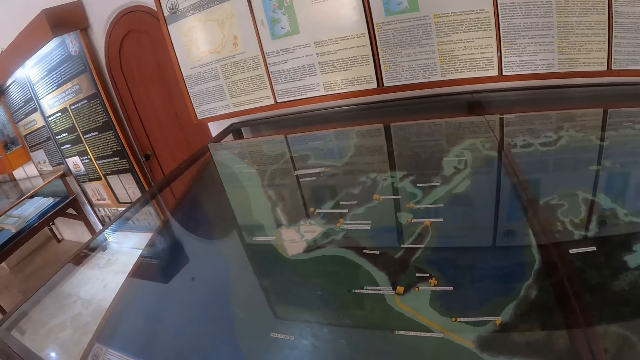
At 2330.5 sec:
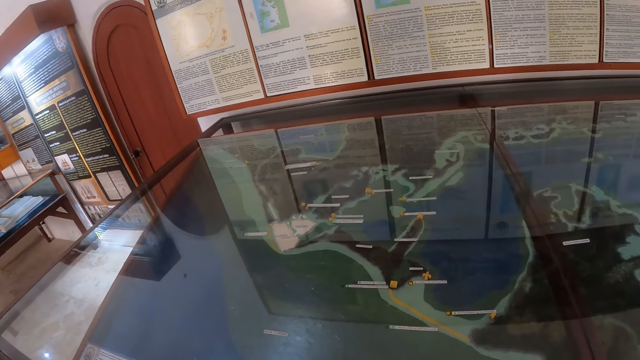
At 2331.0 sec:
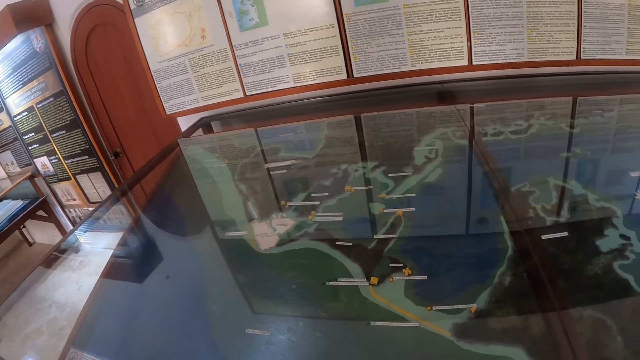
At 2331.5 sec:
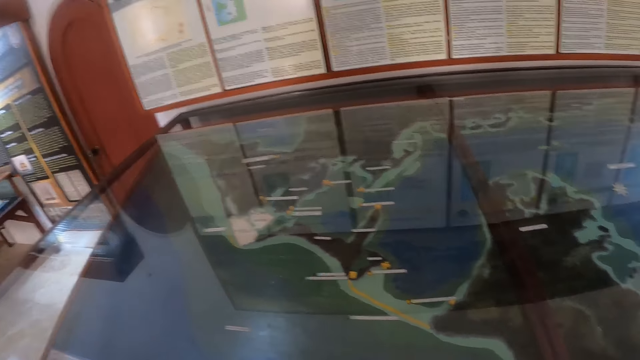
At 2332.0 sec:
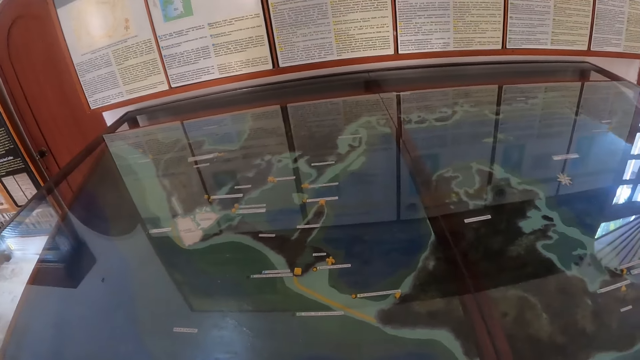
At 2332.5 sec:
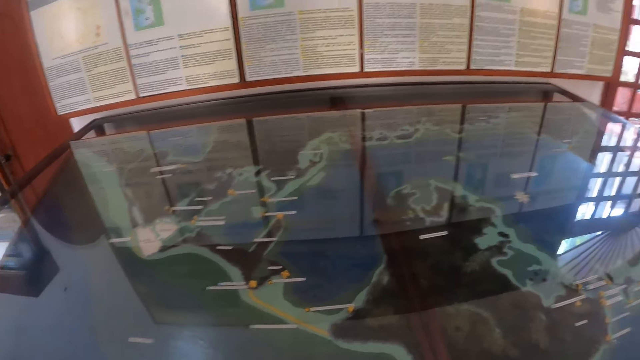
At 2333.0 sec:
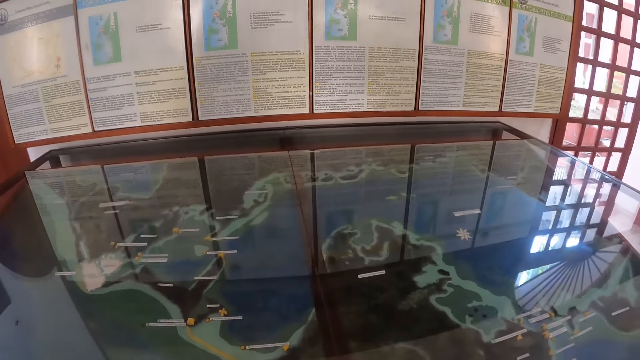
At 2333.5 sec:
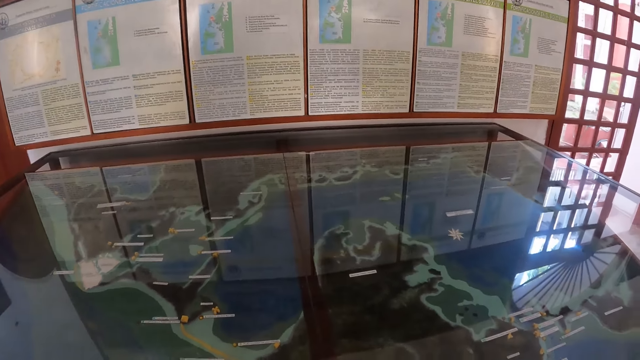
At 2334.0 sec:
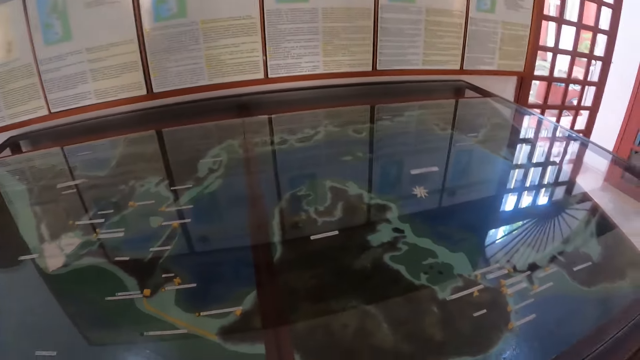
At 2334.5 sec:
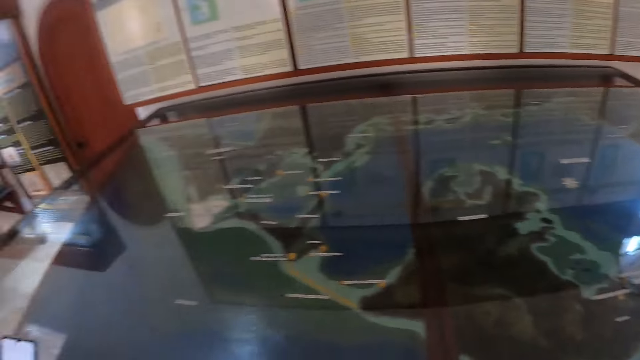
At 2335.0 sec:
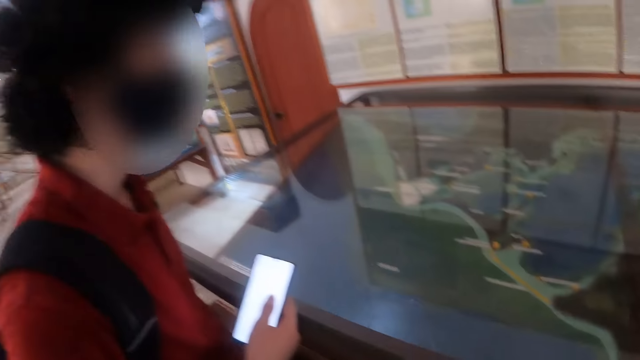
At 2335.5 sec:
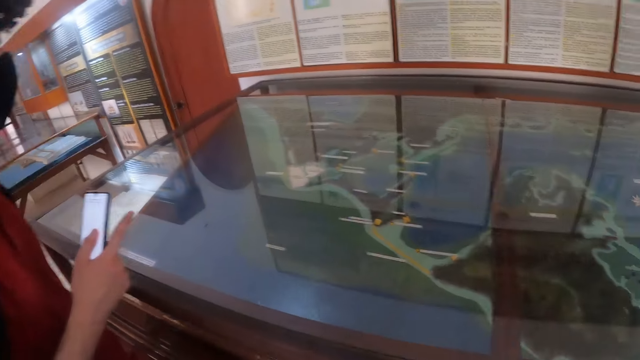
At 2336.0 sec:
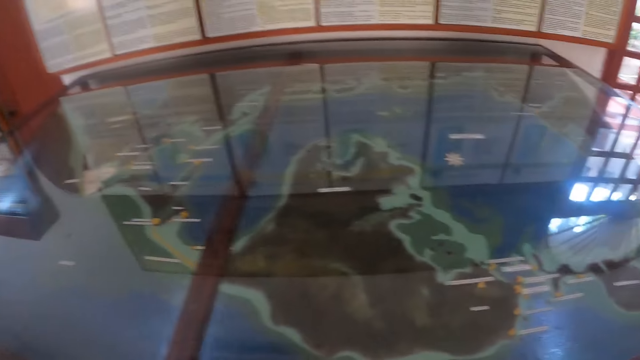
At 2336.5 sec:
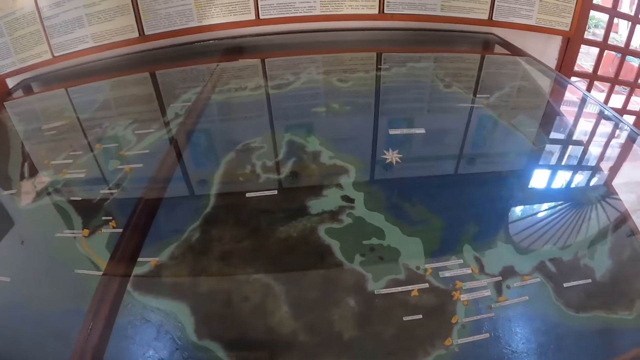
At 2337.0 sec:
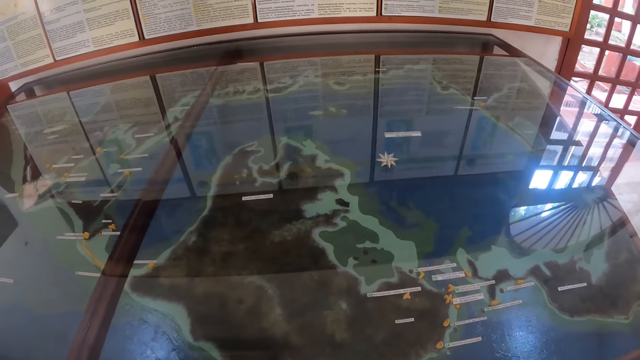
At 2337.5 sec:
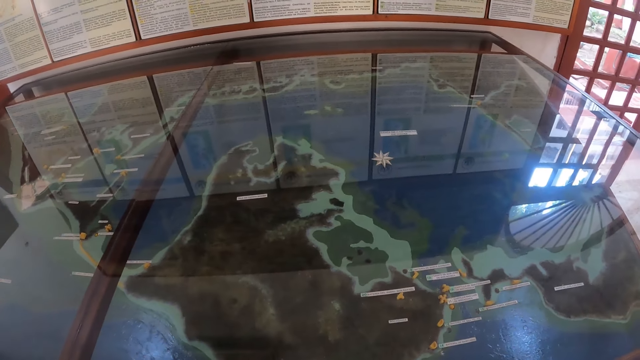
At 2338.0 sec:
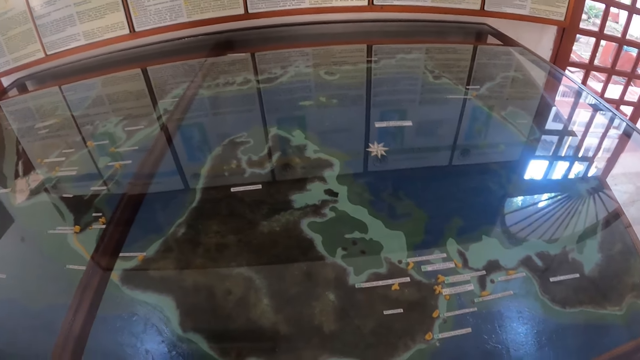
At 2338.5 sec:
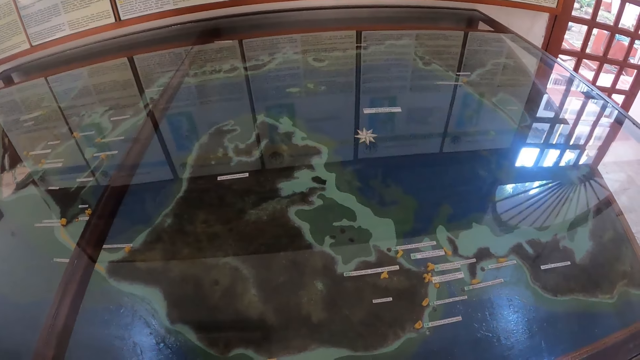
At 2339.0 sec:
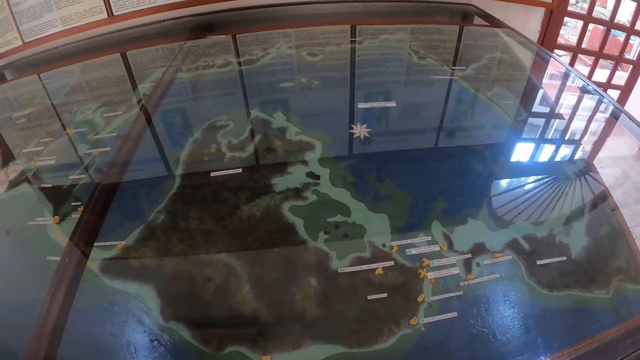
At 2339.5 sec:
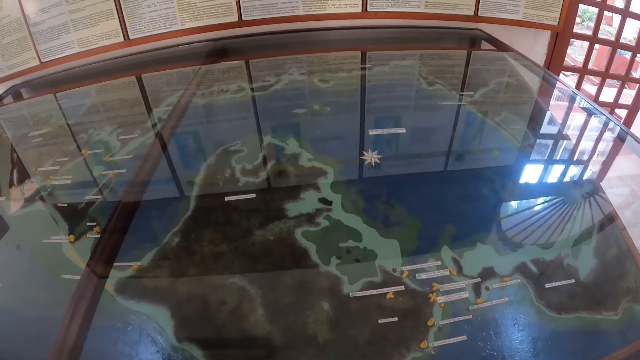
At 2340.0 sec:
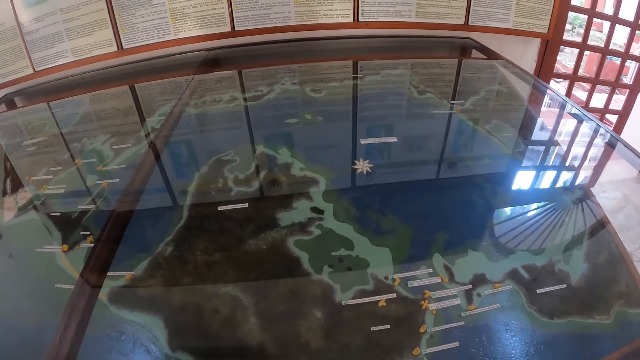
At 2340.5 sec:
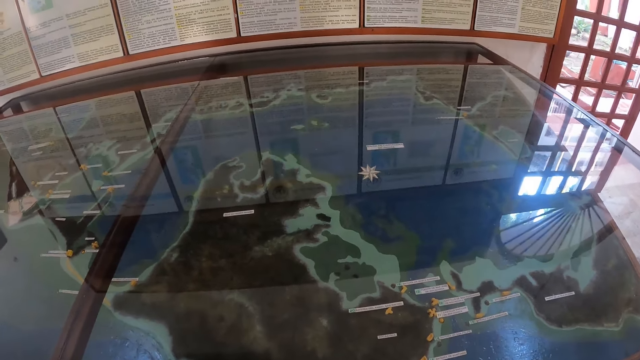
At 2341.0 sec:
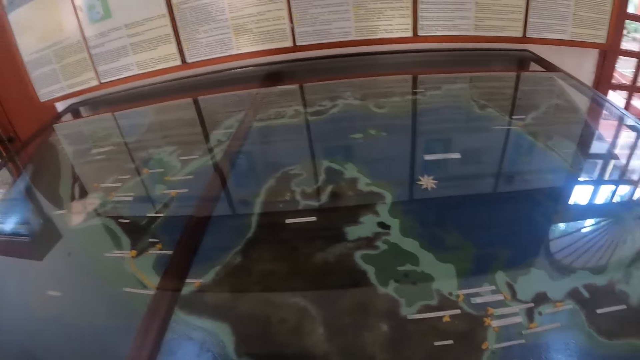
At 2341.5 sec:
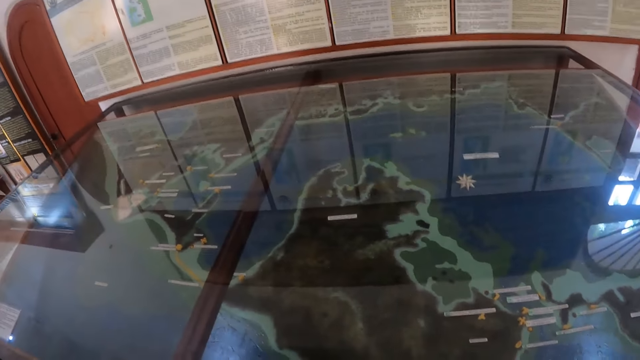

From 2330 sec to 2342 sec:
The camera wearer looks around. They interact with a man. They look around.

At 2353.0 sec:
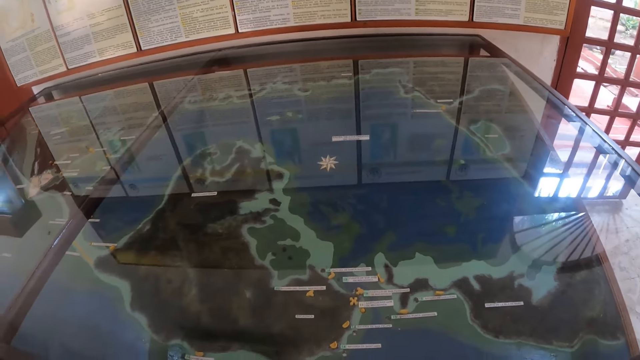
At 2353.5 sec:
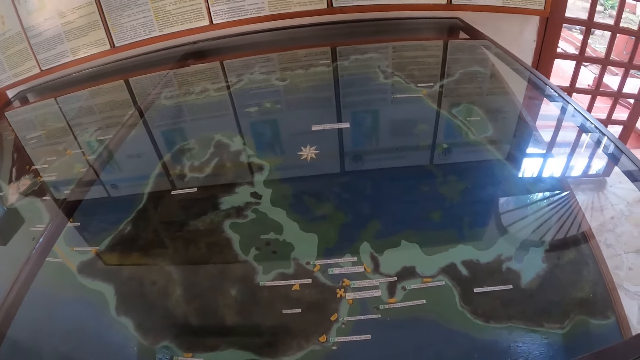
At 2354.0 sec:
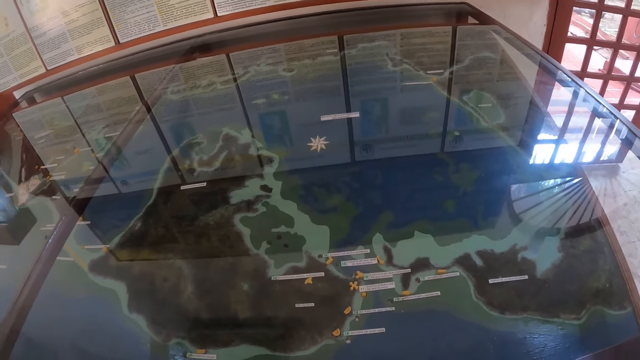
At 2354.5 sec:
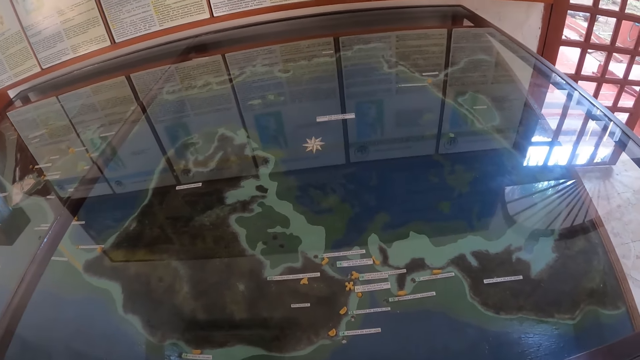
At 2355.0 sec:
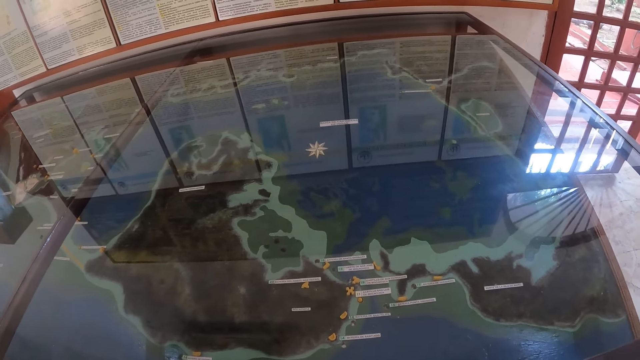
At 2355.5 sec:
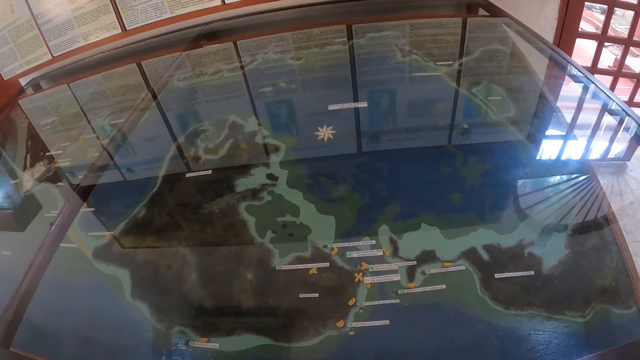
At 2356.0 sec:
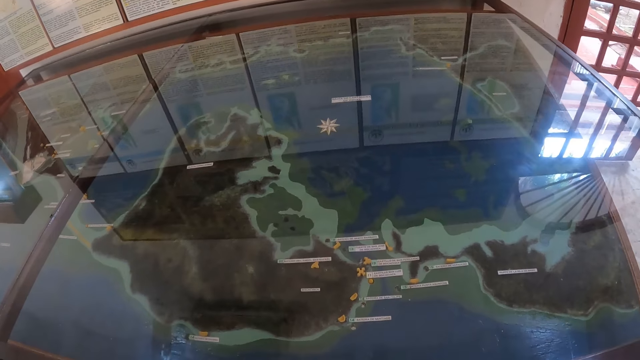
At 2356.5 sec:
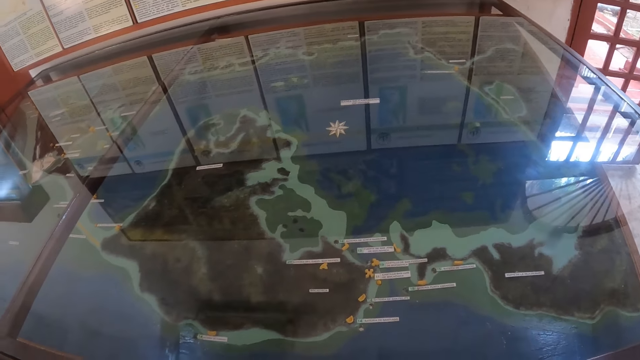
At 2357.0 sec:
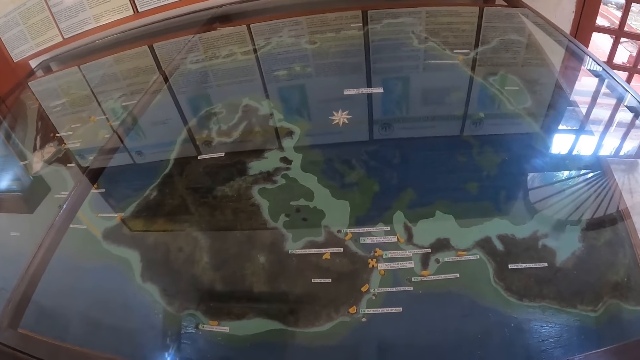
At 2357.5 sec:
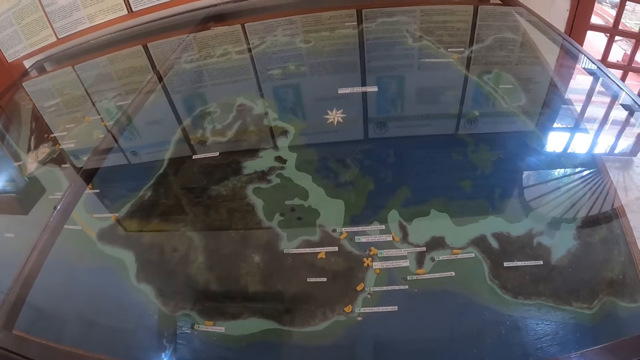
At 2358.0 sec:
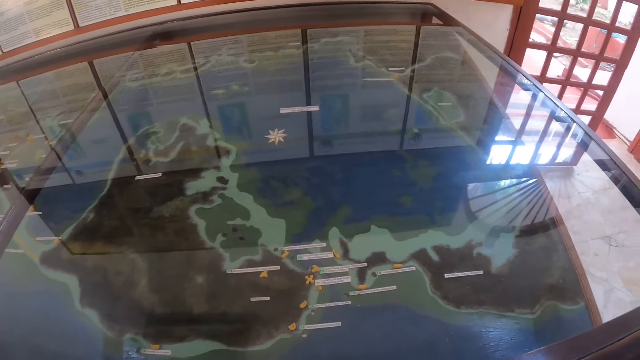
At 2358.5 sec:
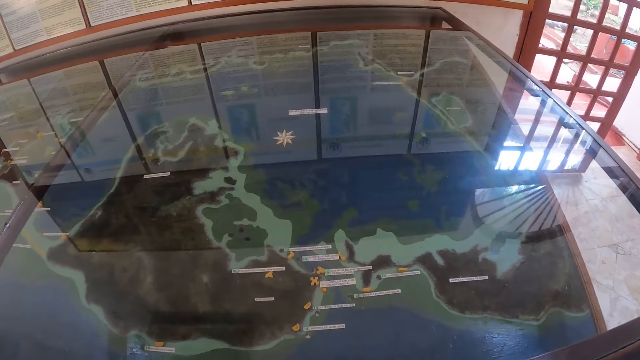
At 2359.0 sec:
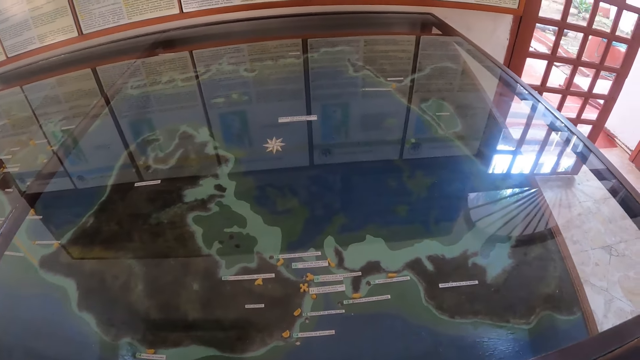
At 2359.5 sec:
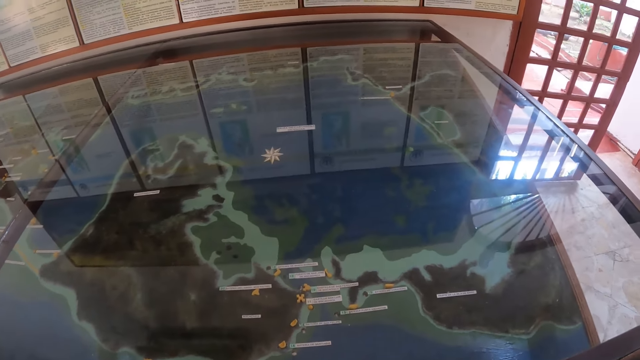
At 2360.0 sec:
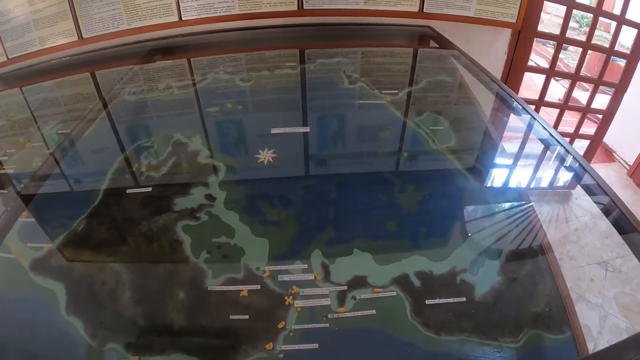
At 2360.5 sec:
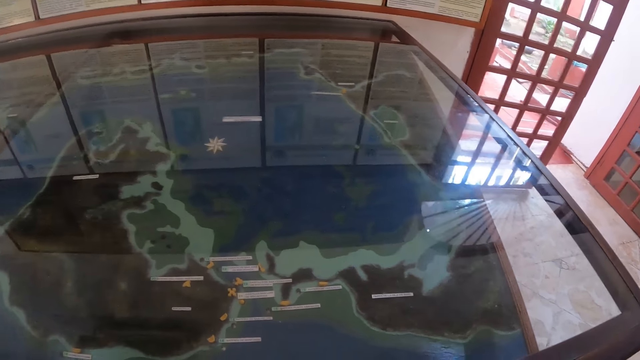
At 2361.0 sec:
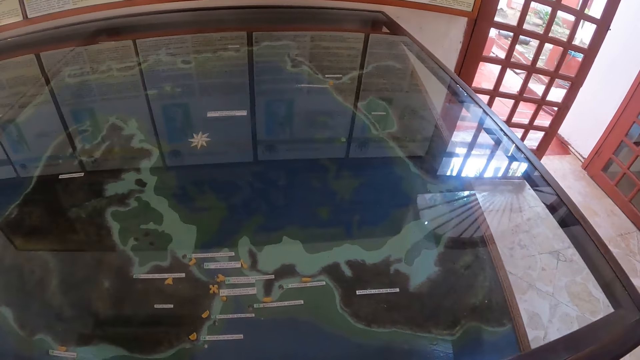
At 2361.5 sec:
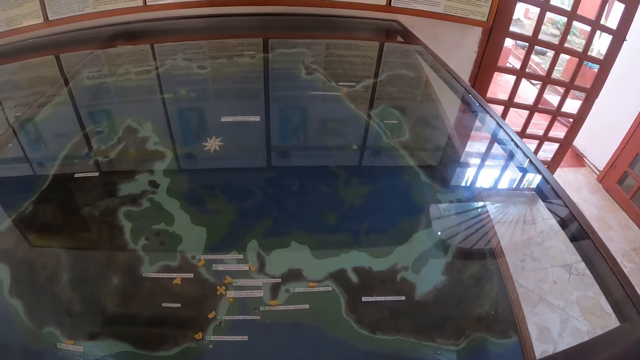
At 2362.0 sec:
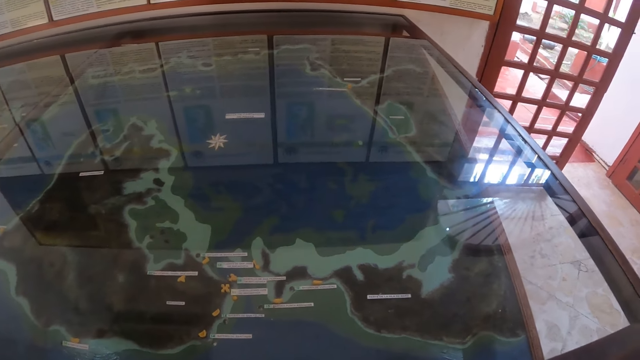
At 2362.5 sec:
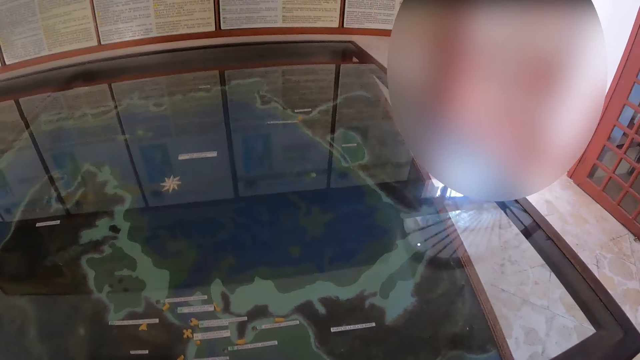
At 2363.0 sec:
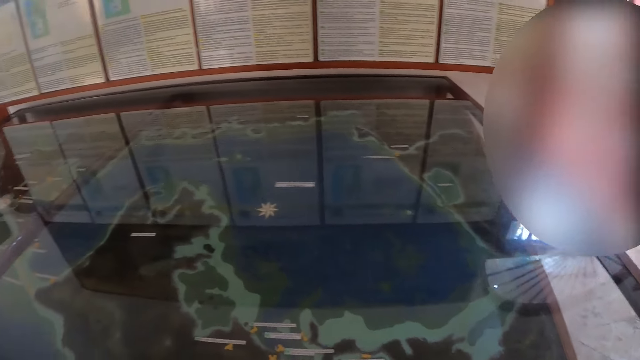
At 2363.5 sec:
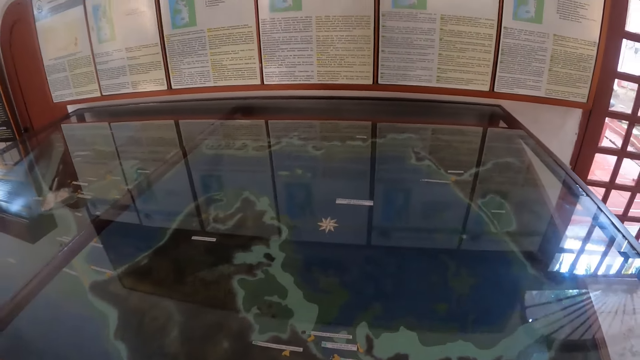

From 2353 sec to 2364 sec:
The camera wearer watches the mirror.
